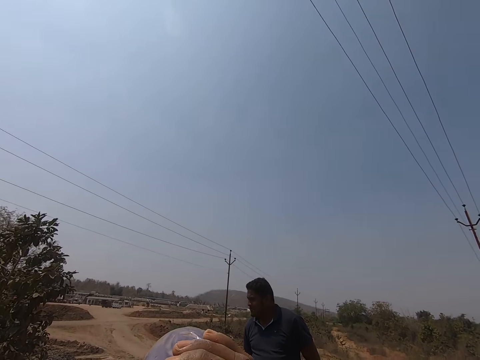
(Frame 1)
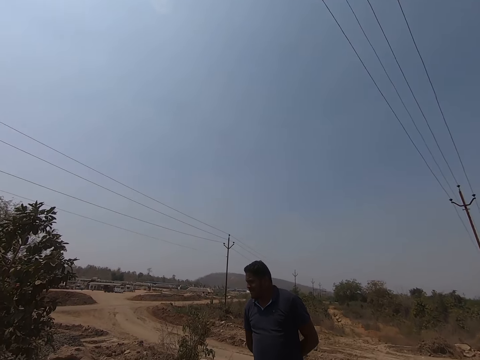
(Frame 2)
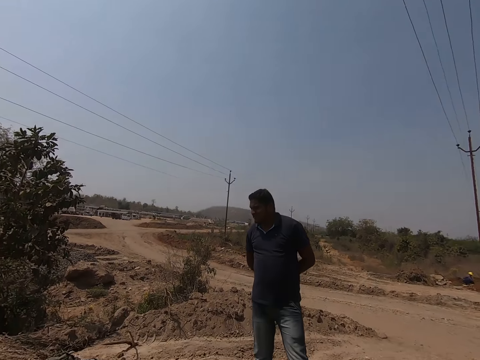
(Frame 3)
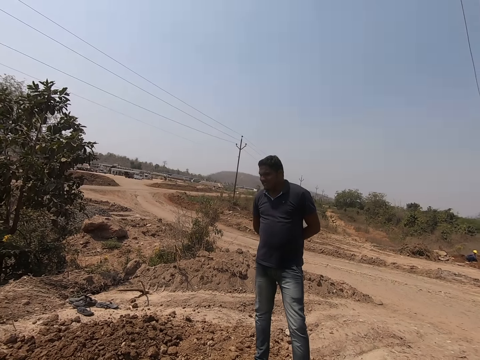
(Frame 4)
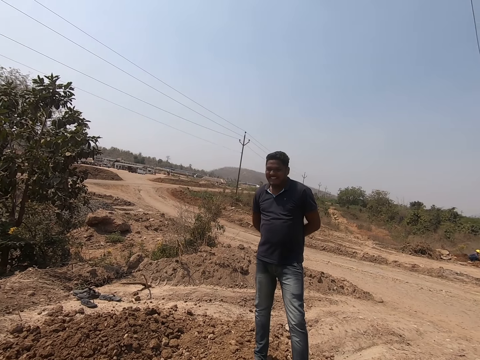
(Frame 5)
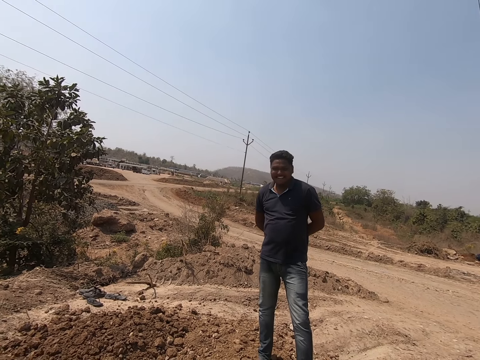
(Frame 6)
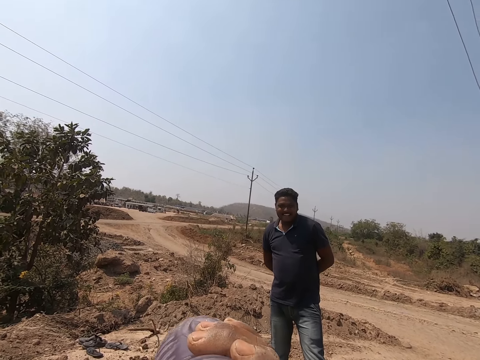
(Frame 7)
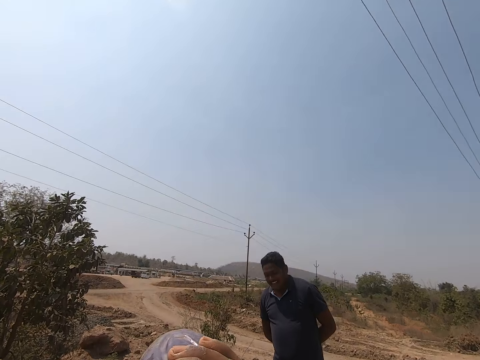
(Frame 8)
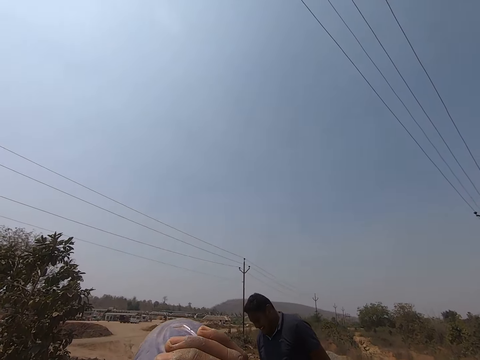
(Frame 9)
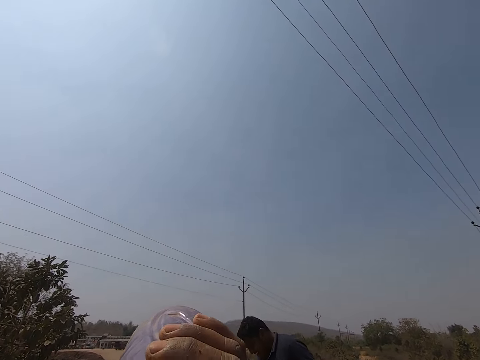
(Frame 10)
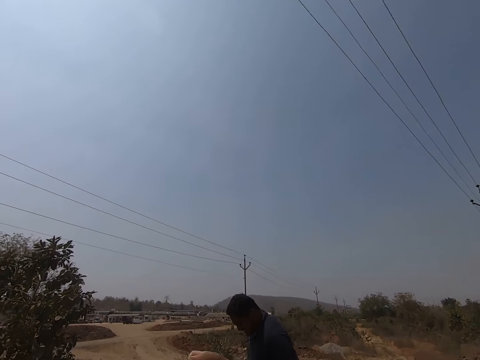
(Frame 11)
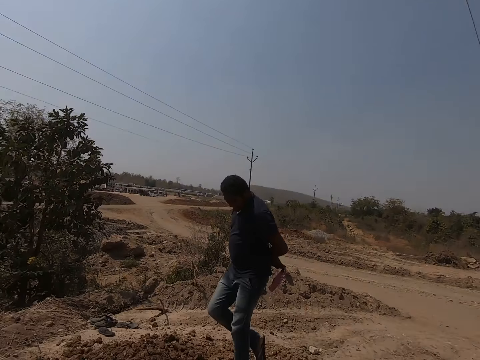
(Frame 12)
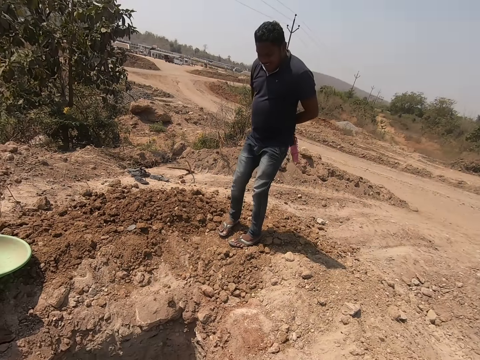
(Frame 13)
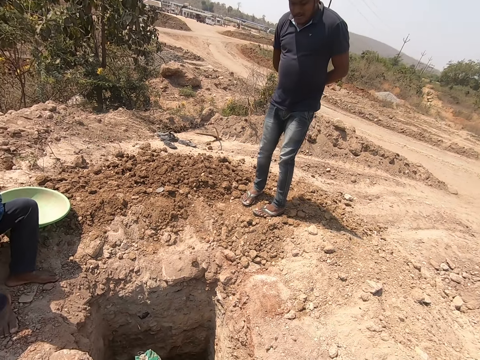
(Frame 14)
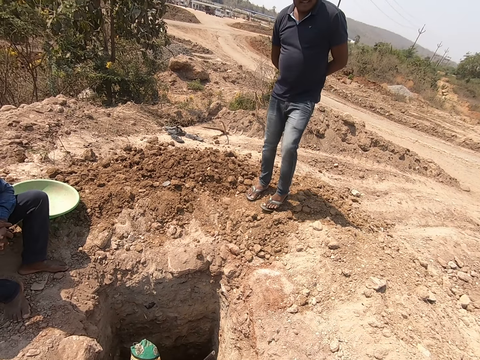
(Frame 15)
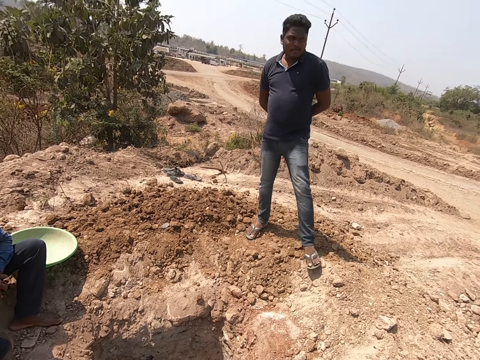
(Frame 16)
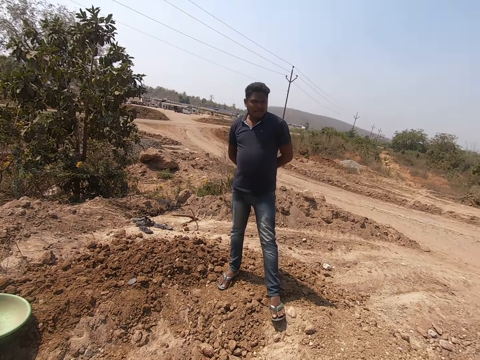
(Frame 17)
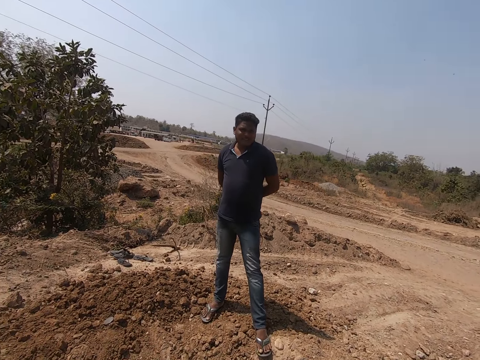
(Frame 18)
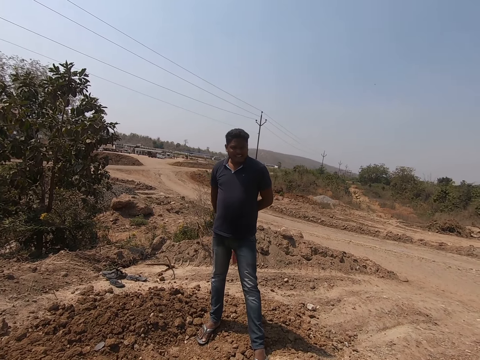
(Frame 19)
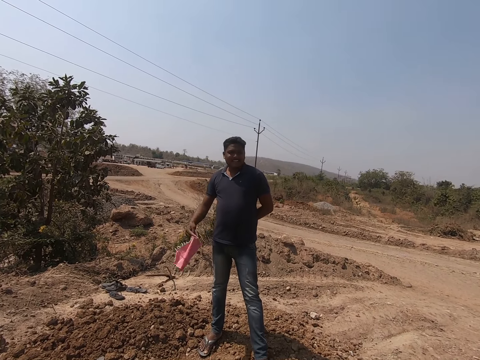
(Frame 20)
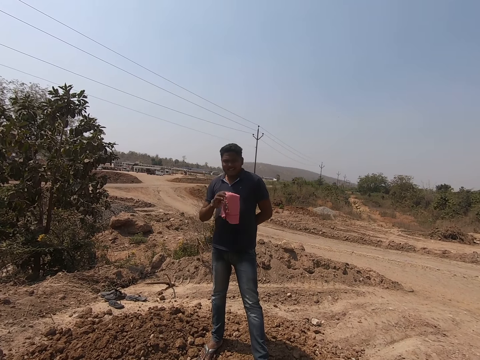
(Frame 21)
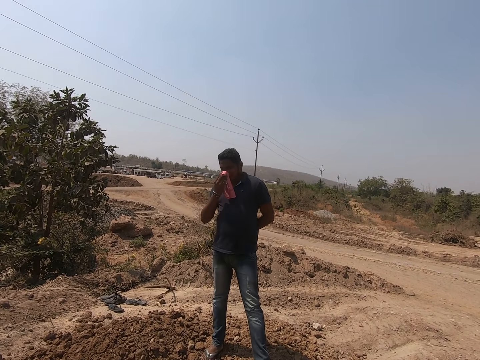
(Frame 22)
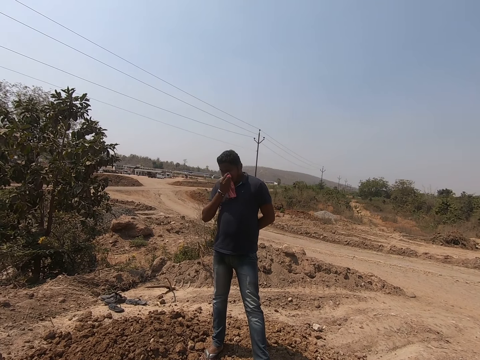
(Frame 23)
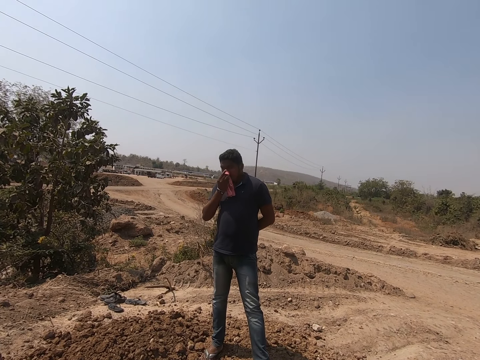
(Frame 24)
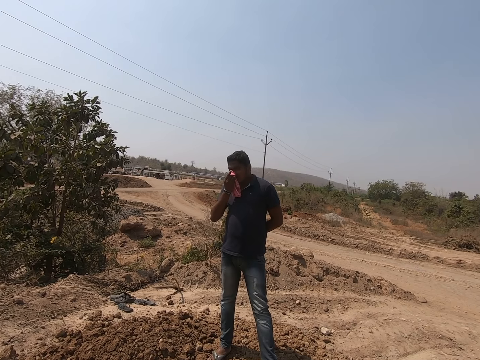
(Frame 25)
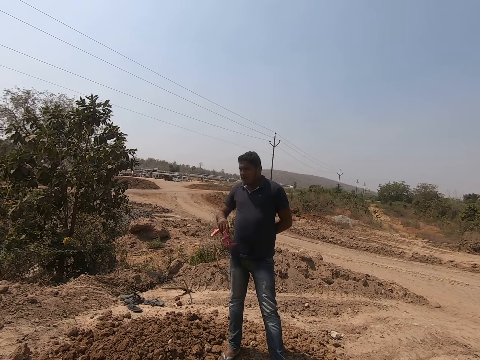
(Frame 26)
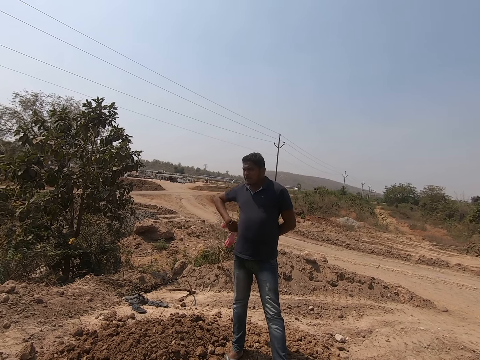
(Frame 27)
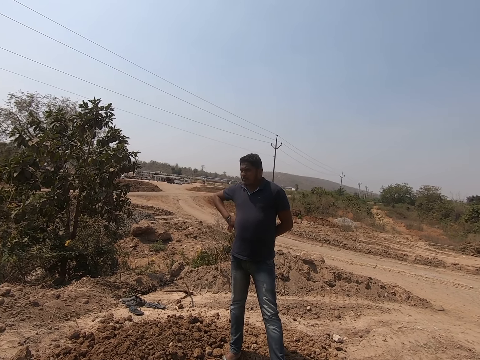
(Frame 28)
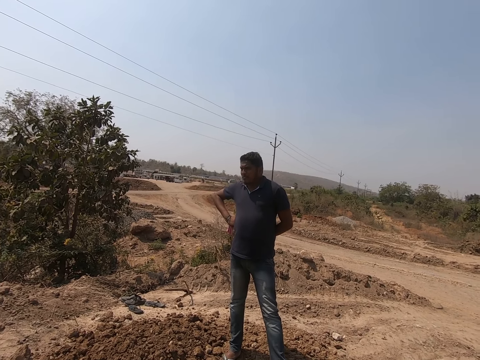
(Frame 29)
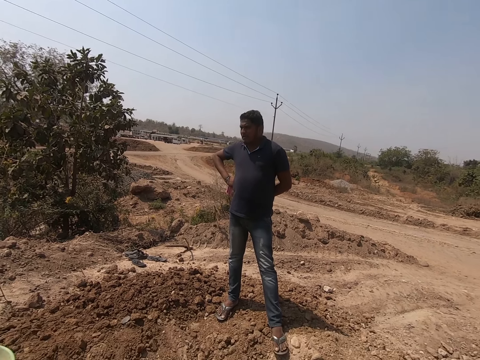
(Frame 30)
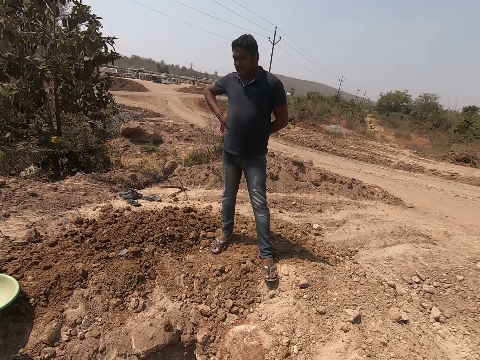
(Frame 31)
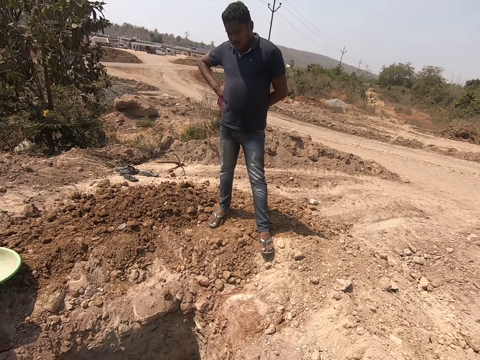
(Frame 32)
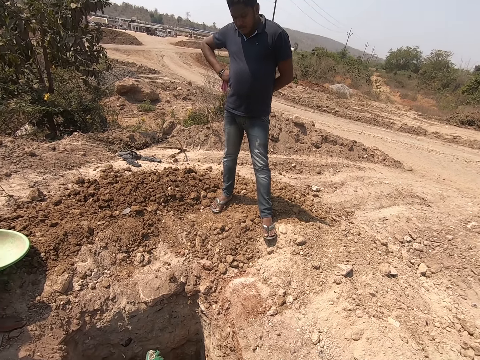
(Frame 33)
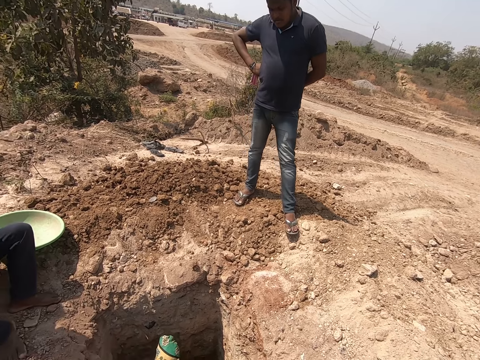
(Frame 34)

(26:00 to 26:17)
The camera wearer is drinking water. They interact with a man, another man, a third man and a fourth man. The first man cleans his face with a handkerchief in his right hand.

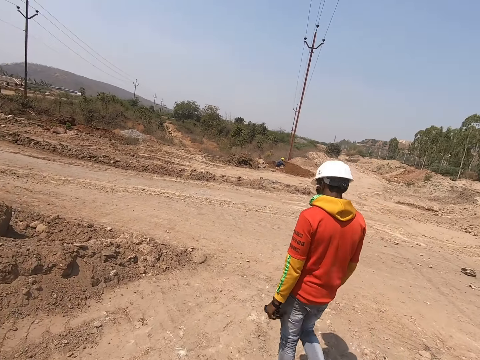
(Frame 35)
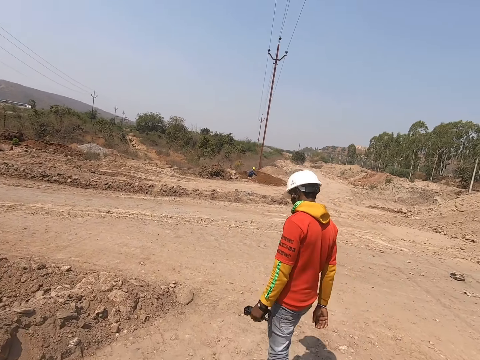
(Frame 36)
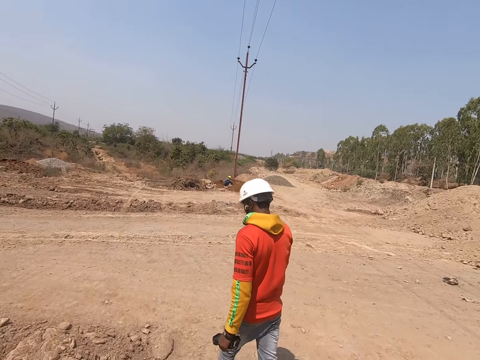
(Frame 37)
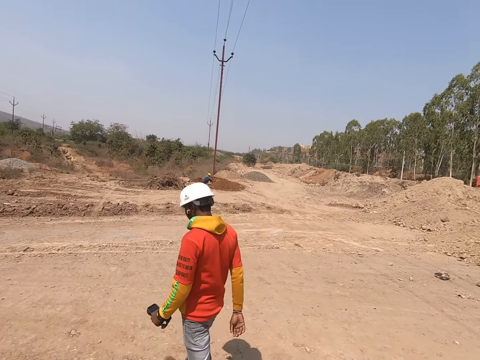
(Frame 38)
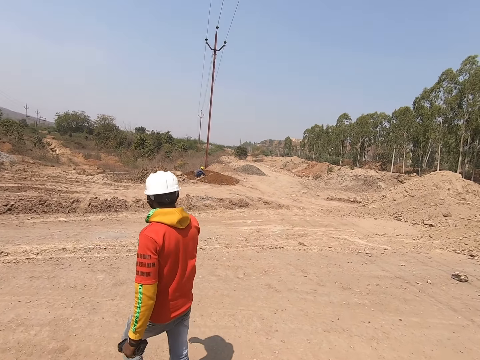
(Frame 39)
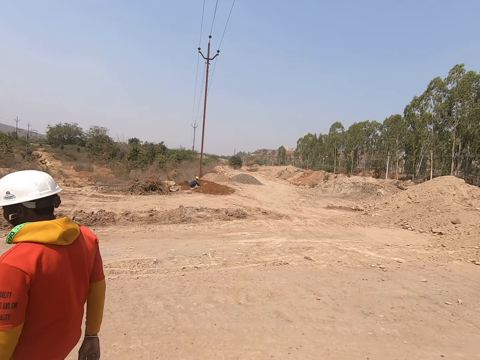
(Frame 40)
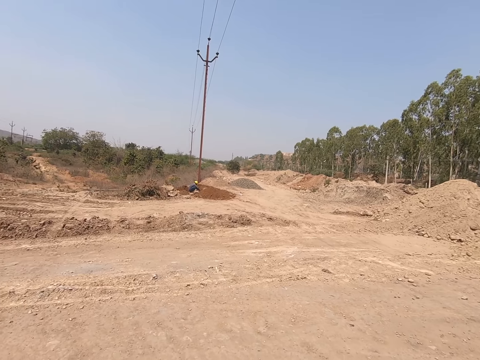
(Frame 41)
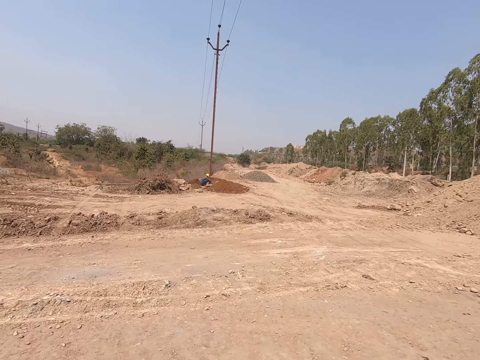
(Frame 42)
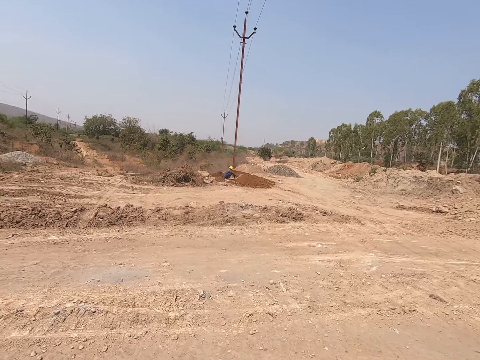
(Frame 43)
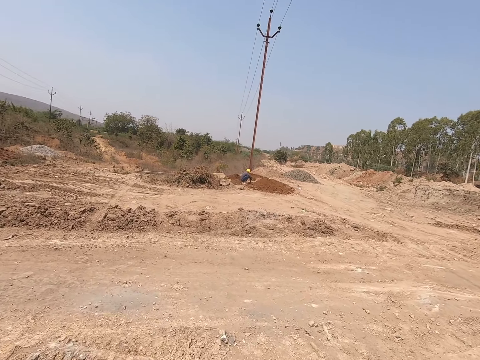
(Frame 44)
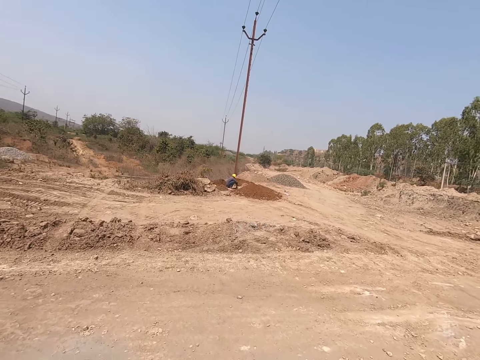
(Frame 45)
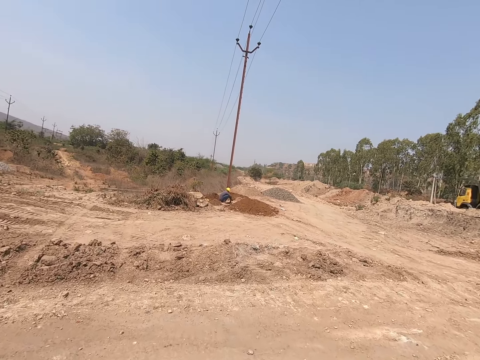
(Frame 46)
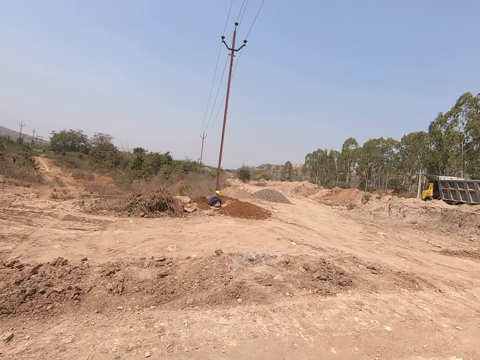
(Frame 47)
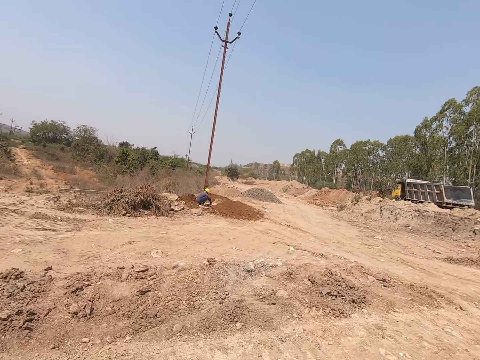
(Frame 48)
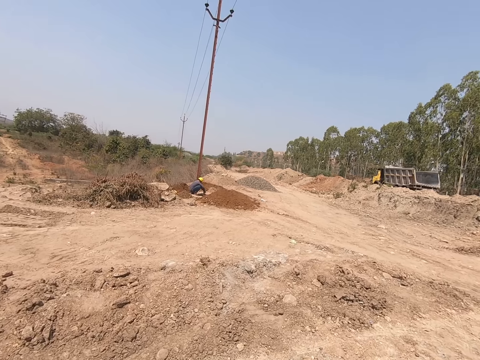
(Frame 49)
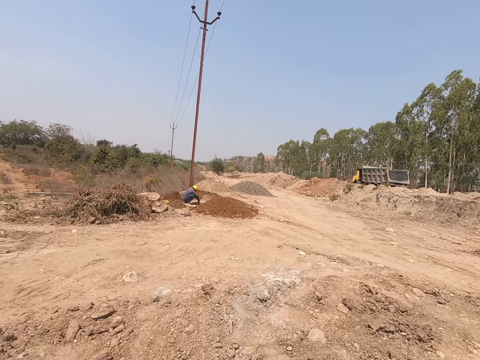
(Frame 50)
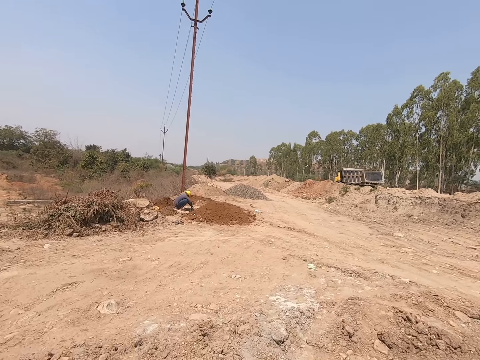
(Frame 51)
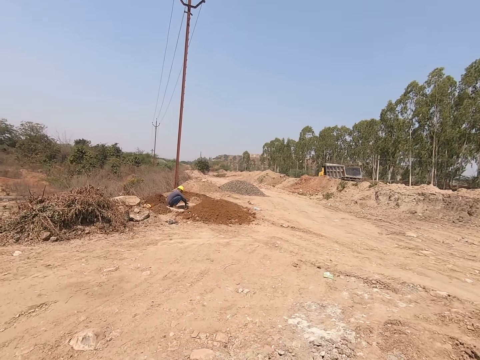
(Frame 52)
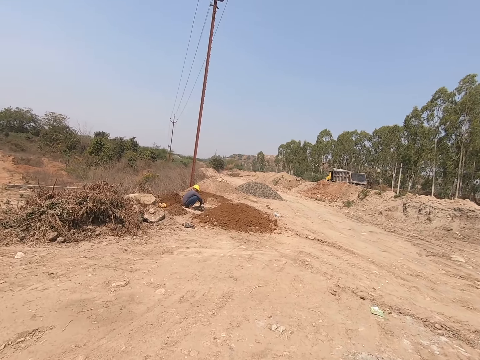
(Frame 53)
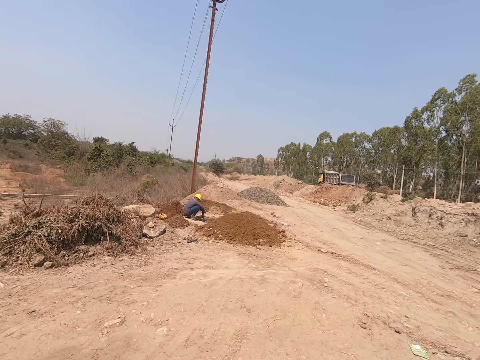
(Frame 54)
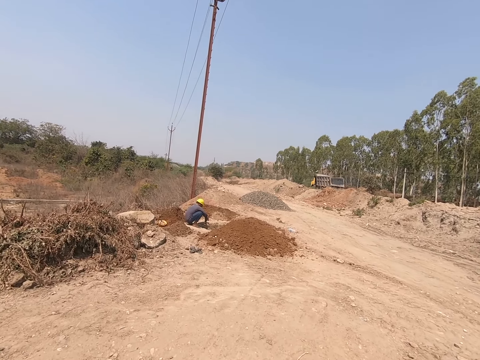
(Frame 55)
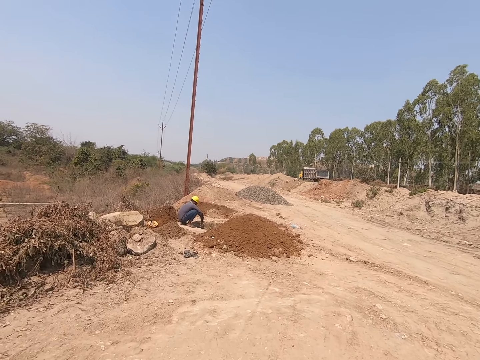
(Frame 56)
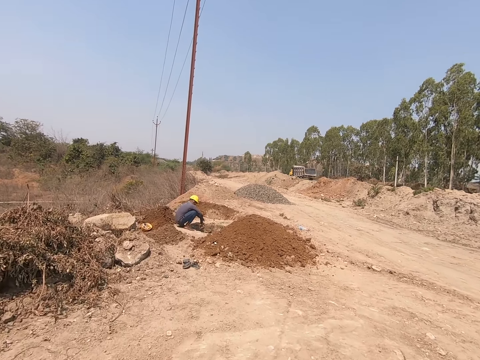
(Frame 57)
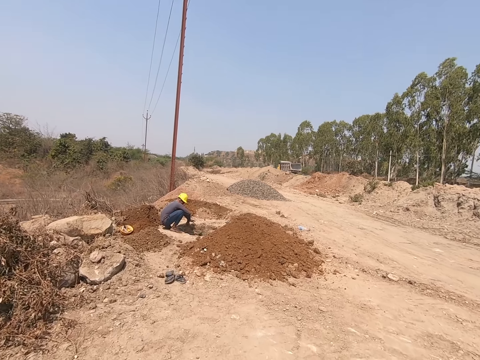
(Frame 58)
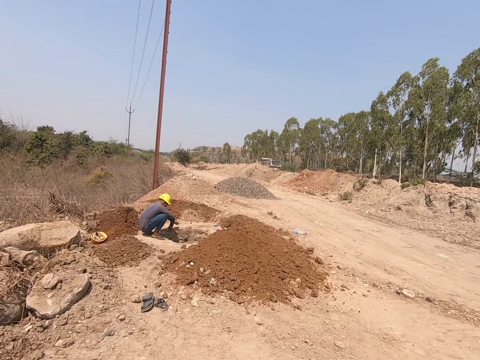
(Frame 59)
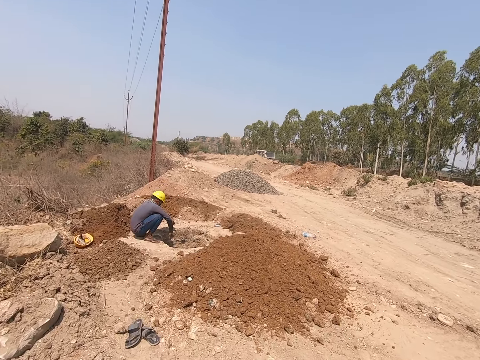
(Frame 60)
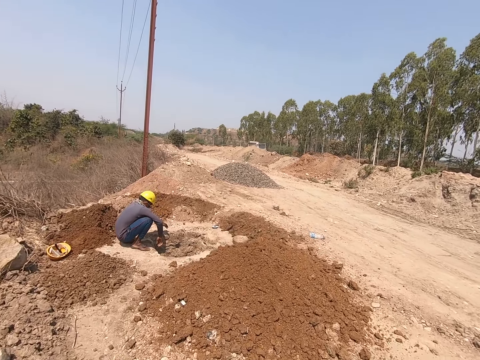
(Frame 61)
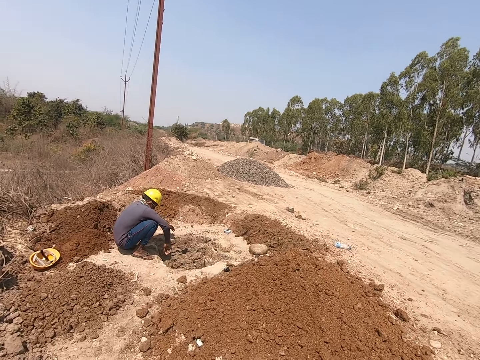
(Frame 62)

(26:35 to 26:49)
The camera wearer is walking on the road. They walk towards a man.
